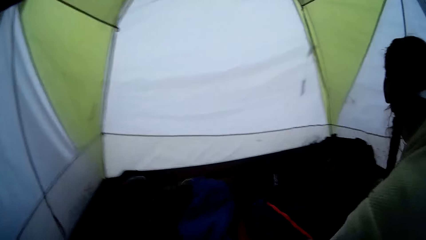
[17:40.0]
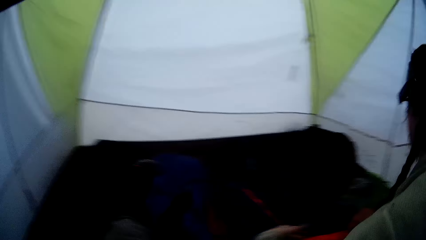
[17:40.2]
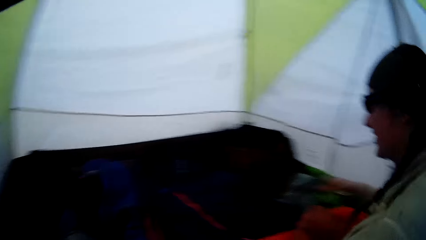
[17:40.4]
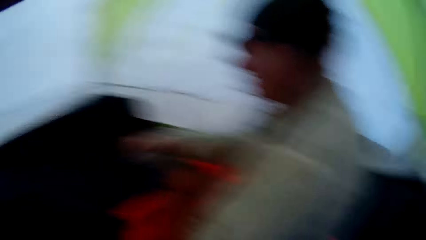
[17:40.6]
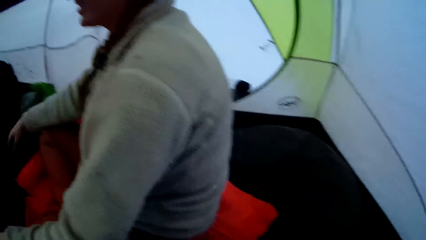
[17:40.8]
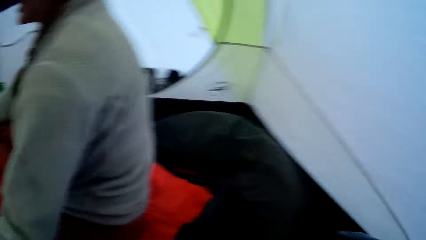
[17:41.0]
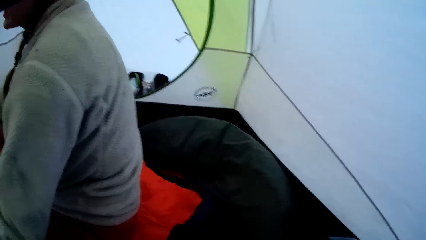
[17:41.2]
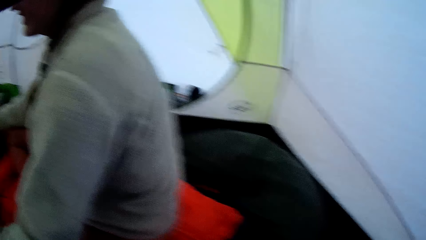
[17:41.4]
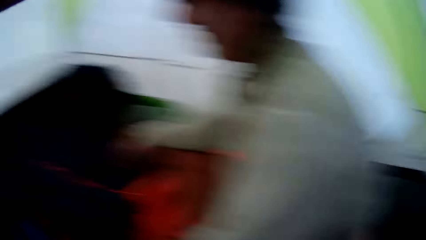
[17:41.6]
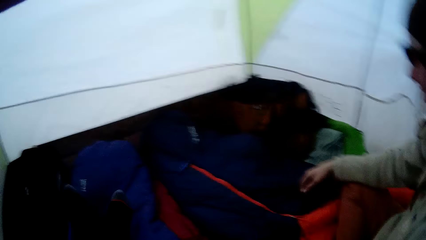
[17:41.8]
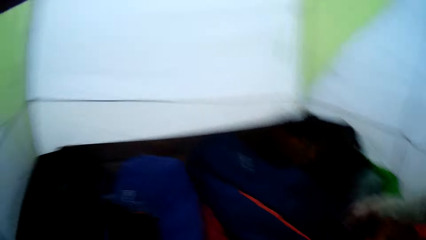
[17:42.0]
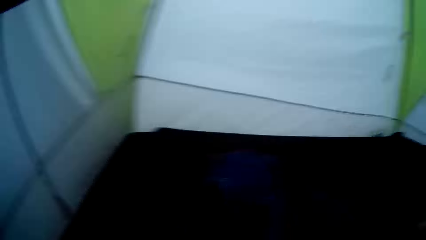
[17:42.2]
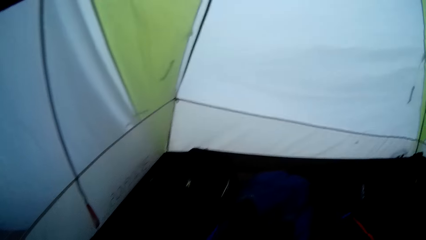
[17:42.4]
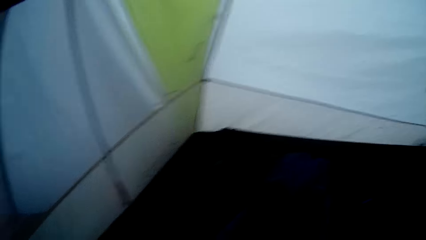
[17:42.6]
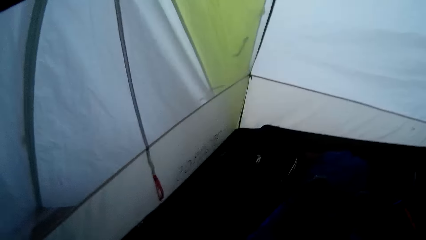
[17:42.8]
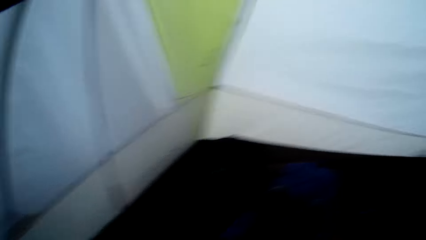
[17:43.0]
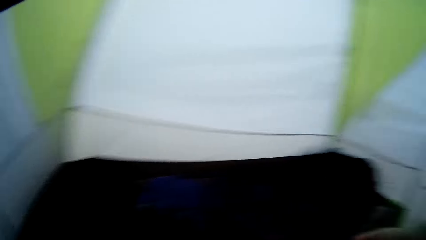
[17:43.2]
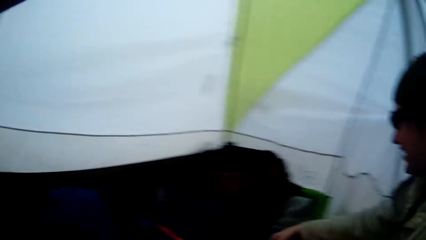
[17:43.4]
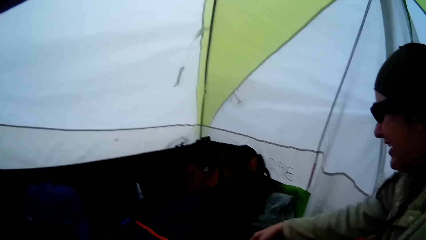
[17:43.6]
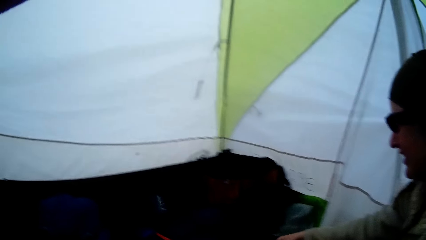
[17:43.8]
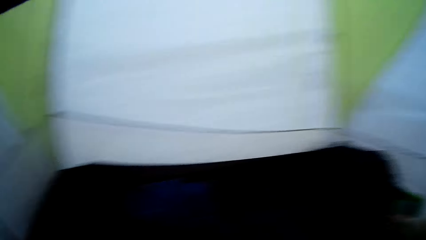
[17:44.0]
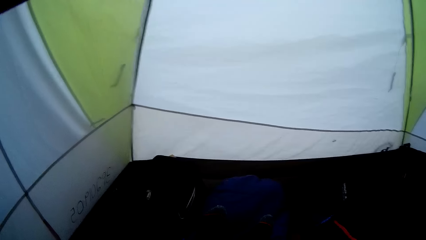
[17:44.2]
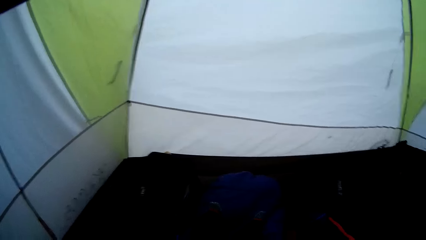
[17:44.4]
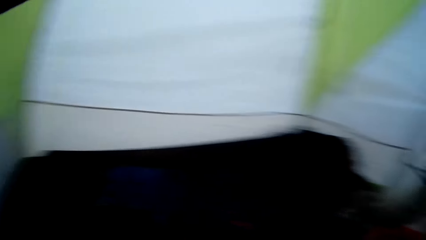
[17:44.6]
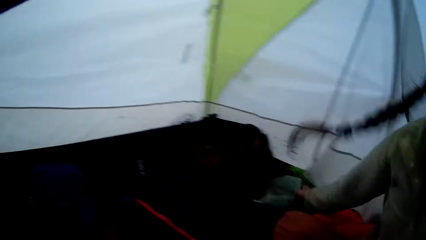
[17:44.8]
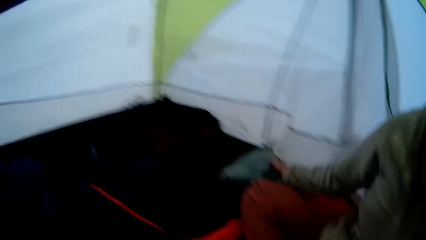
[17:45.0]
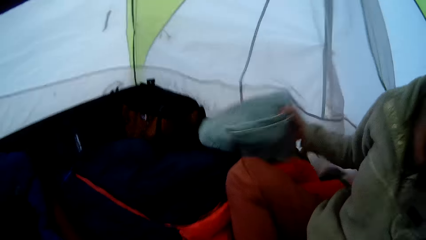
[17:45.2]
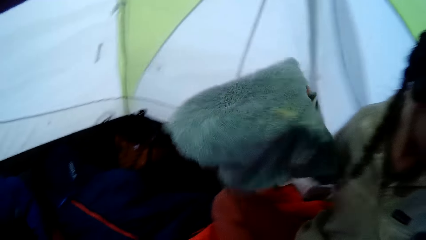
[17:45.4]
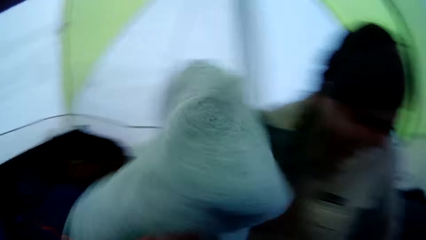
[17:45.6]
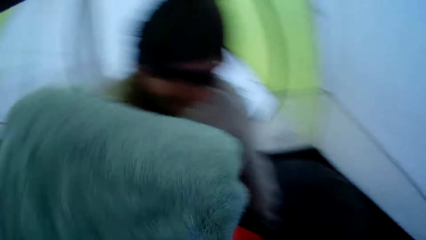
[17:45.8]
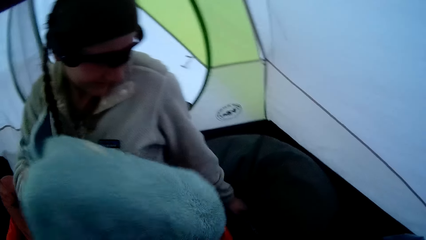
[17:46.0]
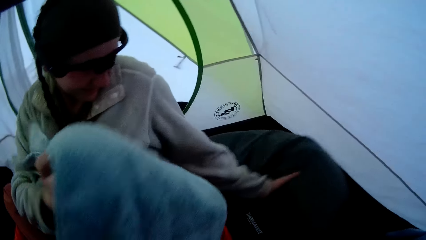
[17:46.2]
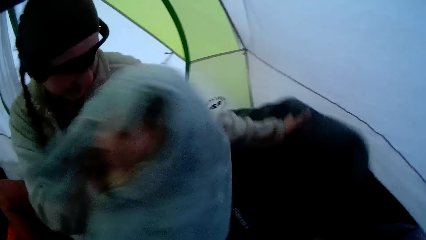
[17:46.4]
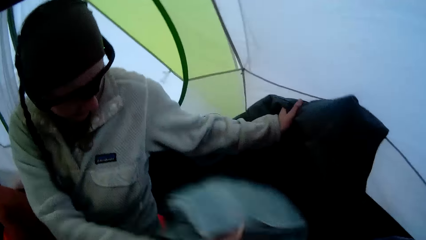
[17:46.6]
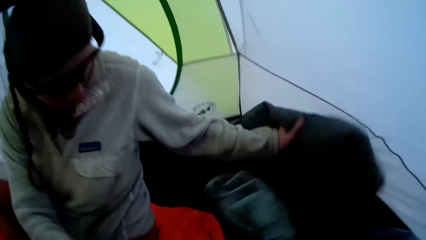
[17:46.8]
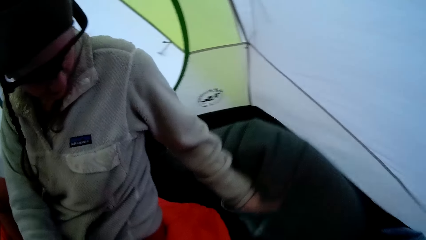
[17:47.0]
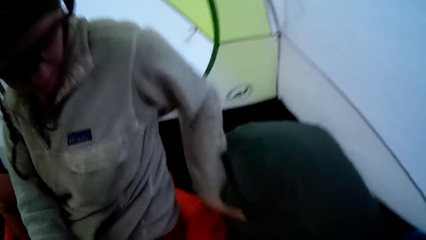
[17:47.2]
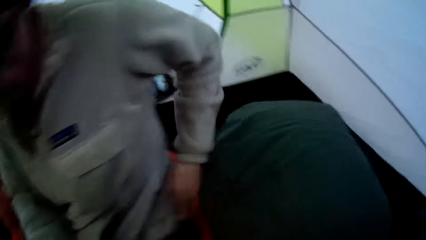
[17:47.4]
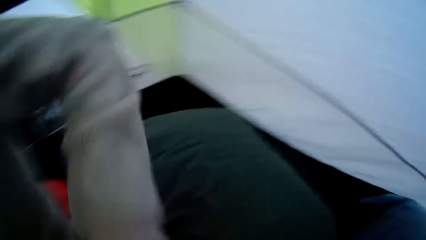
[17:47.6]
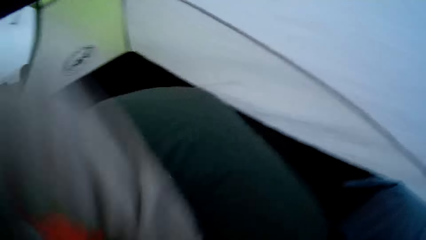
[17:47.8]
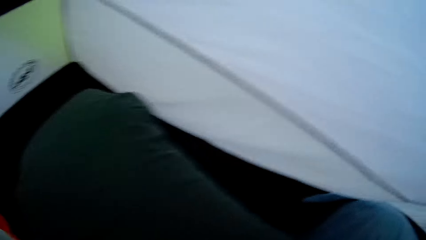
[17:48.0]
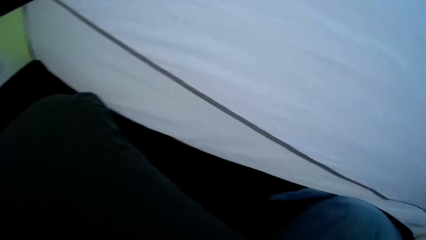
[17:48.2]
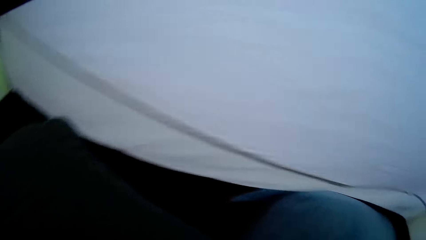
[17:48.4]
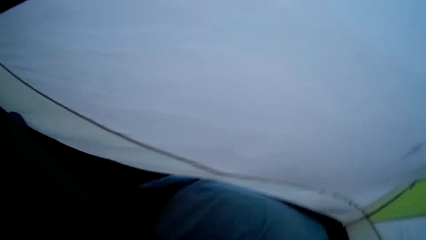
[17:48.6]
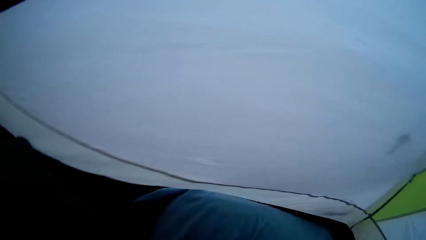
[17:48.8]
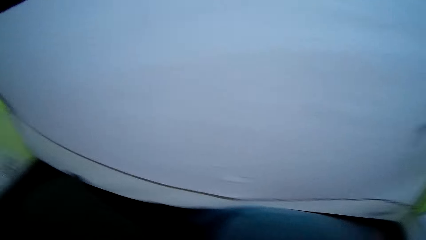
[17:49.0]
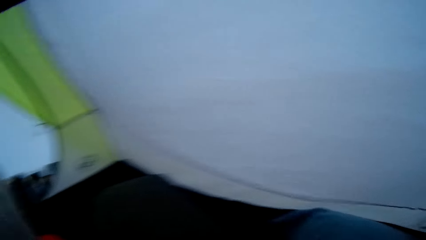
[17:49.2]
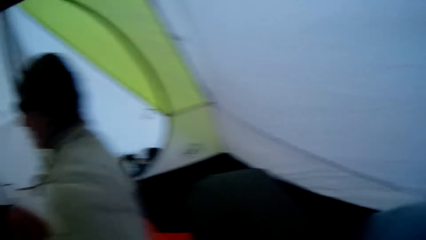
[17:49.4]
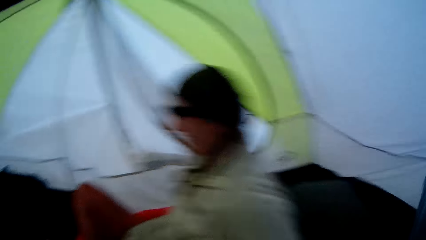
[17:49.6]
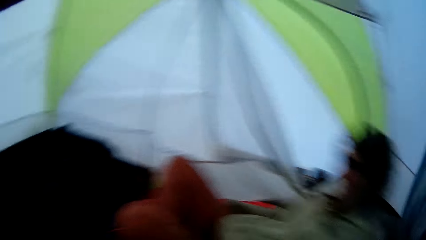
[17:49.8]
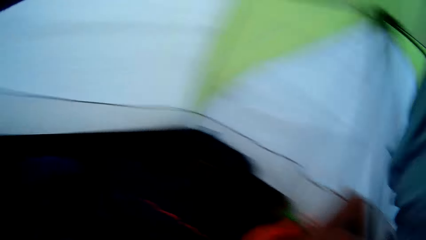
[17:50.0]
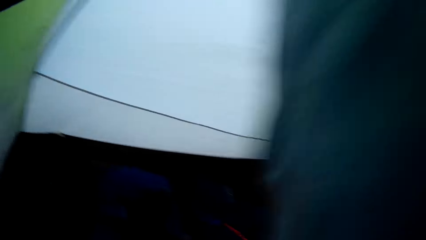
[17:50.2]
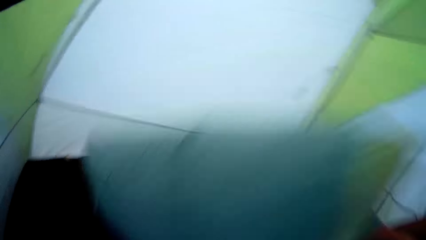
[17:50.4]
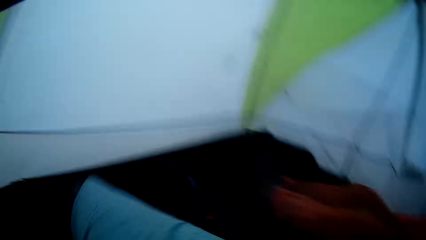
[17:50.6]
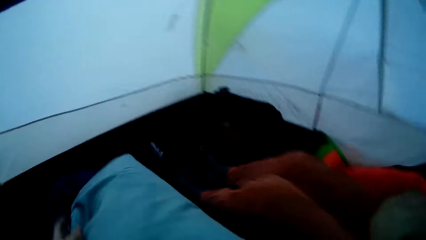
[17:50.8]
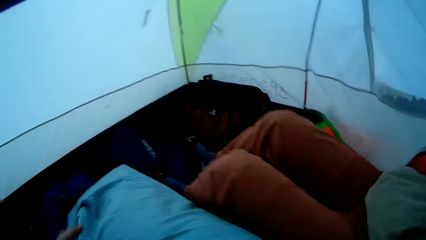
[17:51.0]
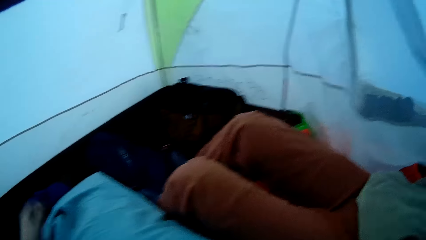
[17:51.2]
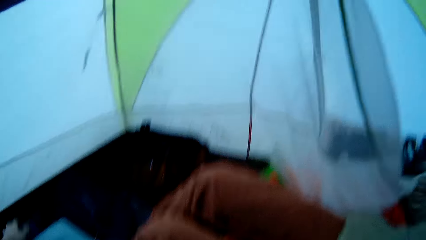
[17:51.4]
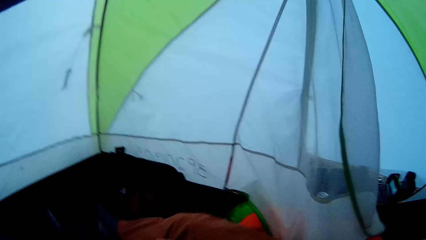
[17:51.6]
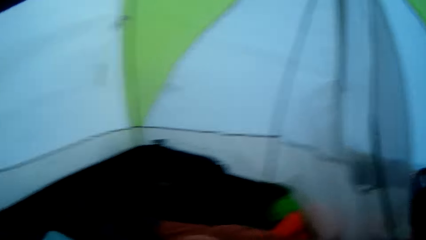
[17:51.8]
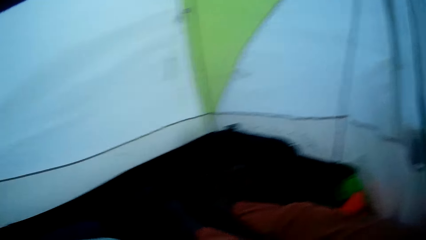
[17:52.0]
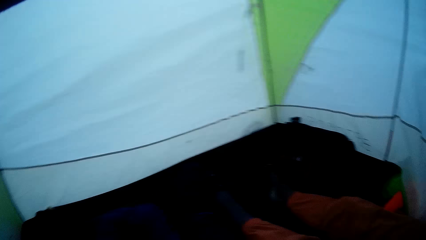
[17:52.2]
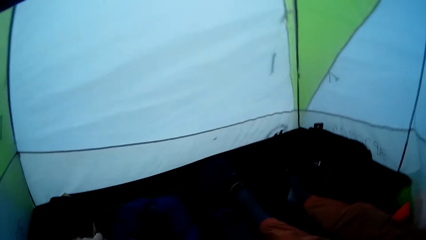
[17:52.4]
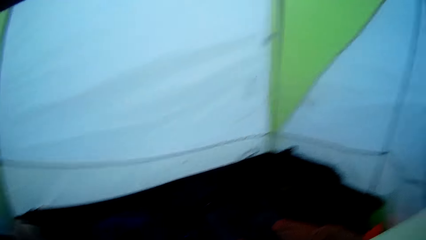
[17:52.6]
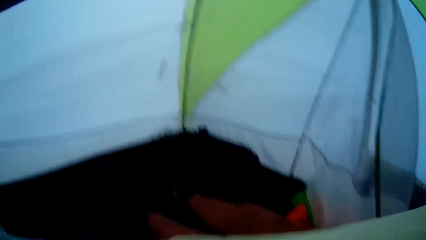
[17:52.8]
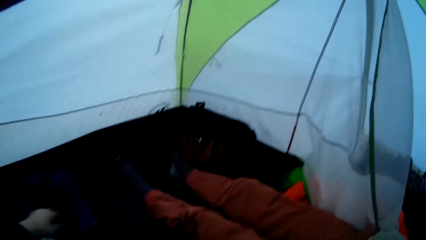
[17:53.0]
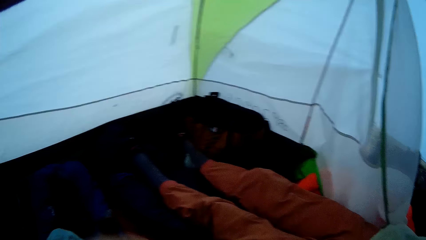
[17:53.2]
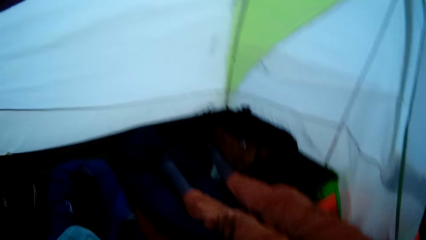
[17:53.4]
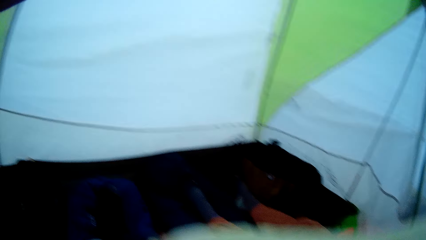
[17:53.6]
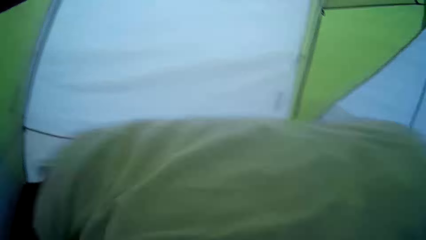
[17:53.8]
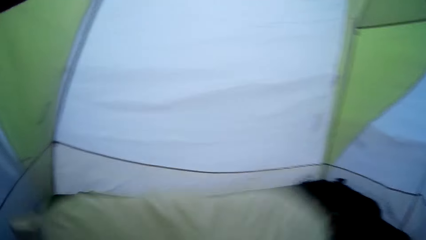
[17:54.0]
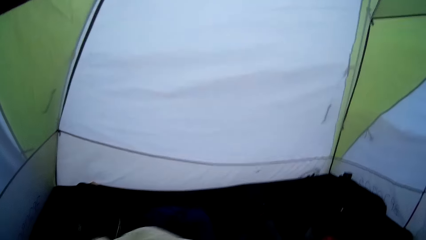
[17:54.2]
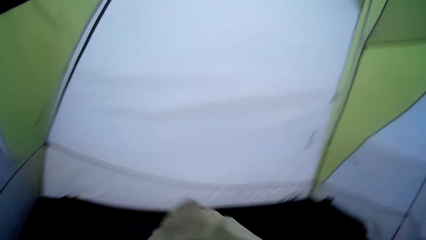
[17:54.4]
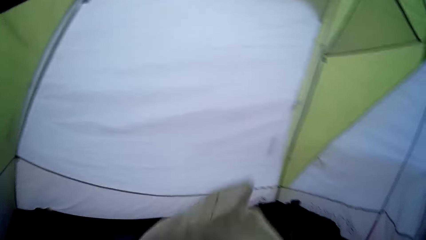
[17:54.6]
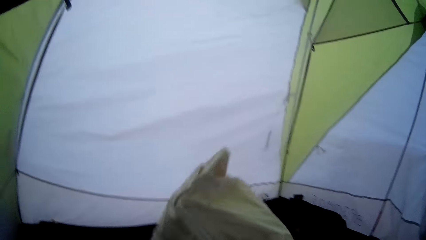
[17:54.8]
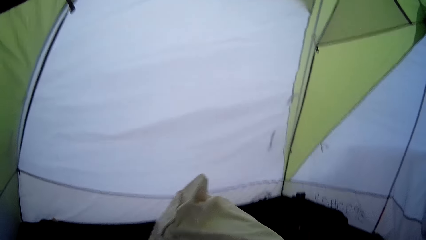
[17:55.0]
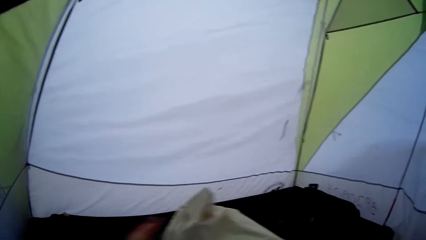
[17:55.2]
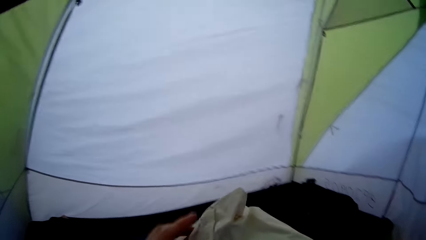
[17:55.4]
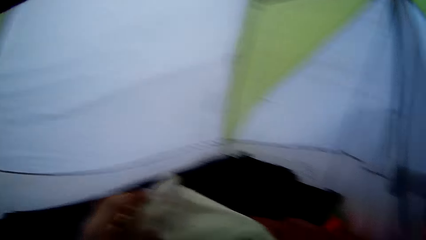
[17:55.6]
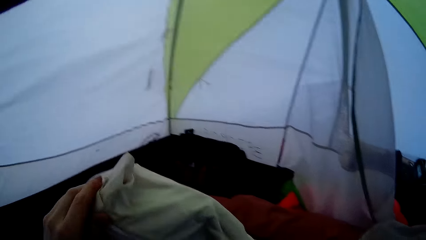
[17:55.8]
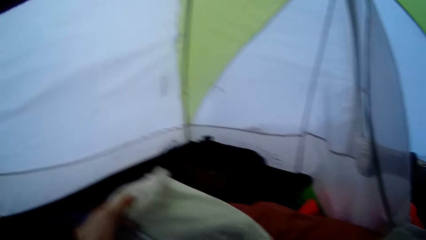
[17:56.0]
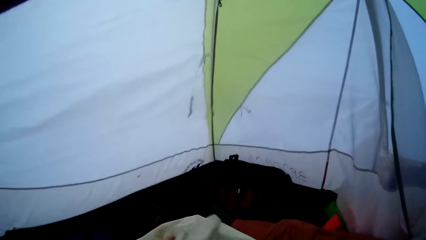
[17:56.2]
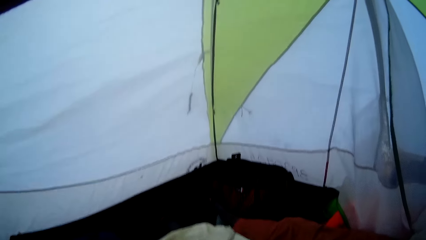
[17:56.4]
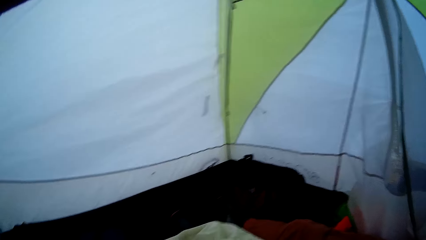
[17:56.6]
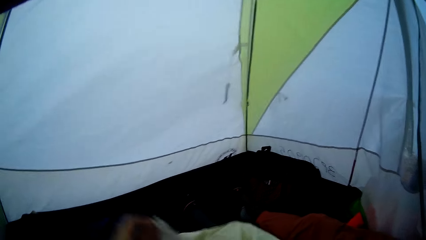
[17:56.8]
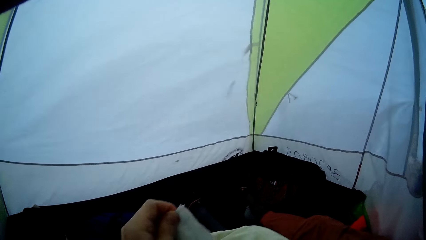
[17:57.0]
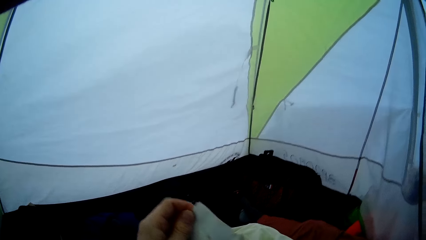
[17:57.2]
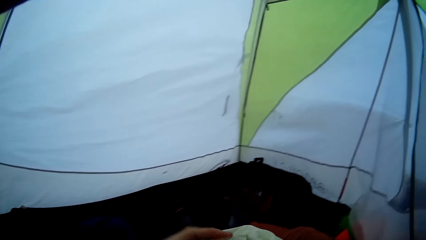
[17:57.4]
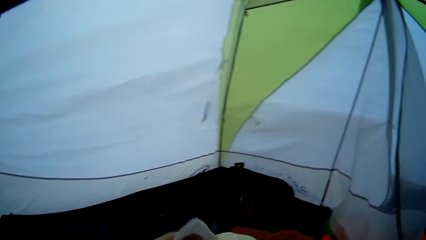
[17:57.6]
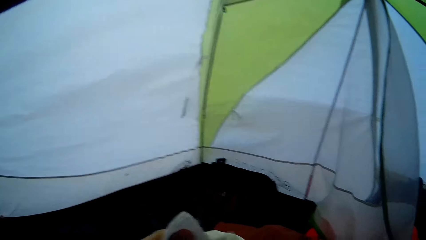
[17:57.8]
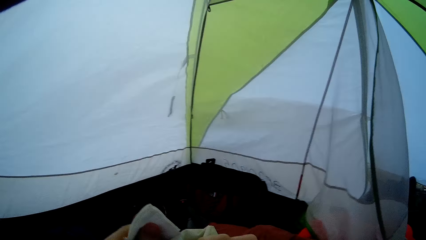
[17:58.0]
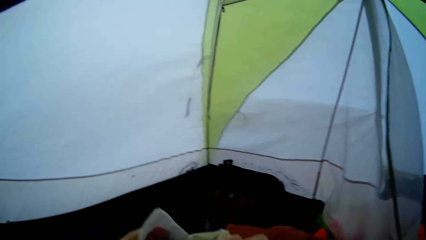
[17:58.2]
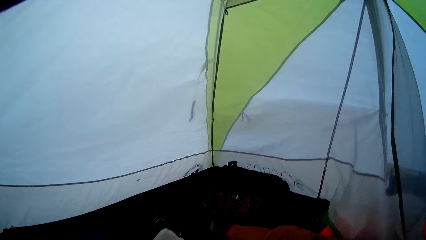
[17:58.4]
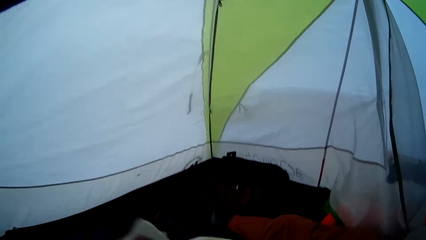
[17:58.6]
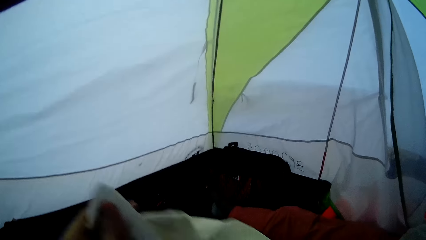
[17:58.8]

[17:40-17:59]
The lady picks up a towel, lifts a pillow, drops the towel, puts the towel under a pillow case and drops the pillow. The lady sleeps and lies down. The camera wearer holds the pillow. They drop the pillow. They lift the pillow, drop the pillow, hold the pillow and touch the pillow.
